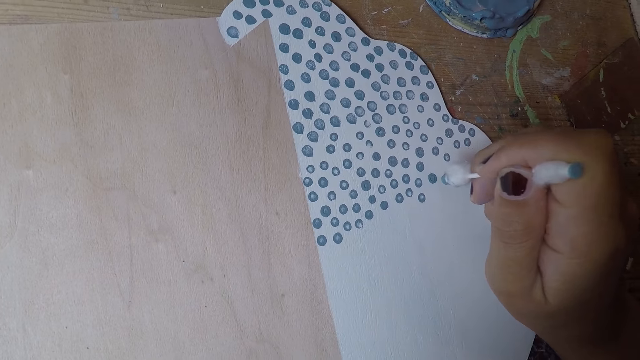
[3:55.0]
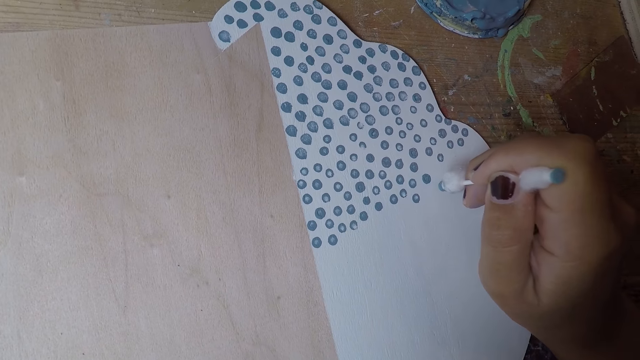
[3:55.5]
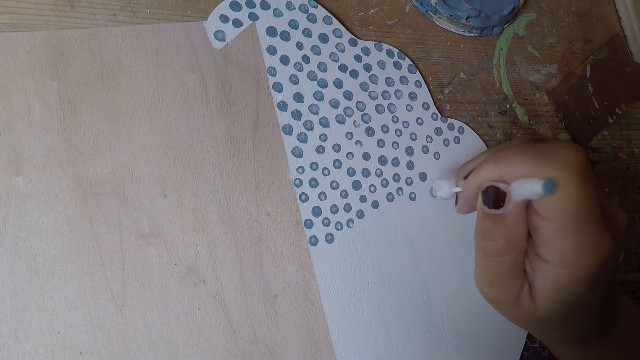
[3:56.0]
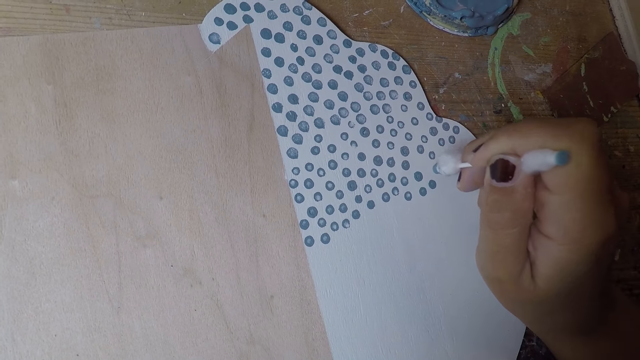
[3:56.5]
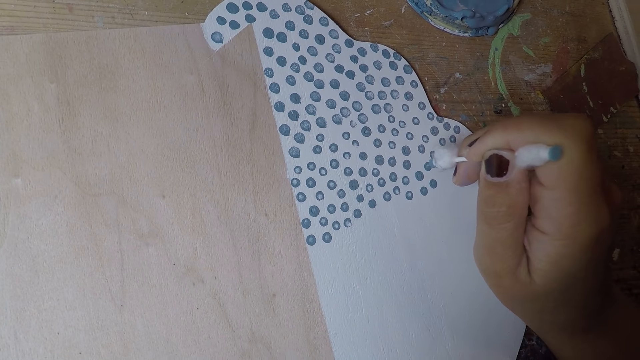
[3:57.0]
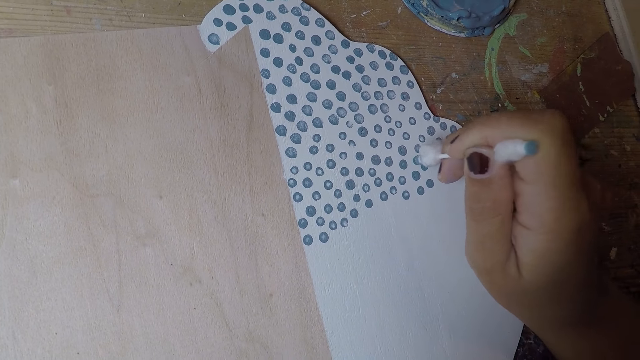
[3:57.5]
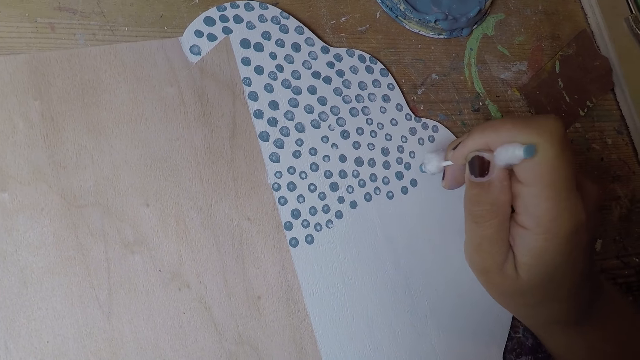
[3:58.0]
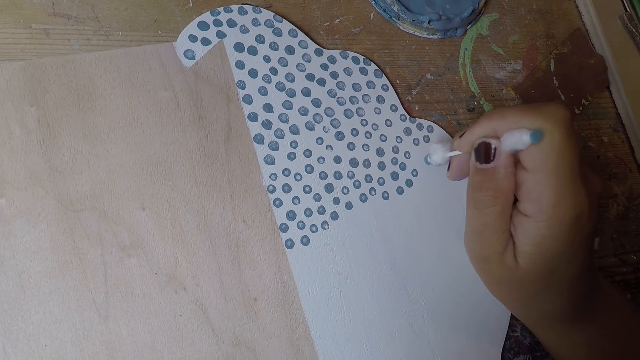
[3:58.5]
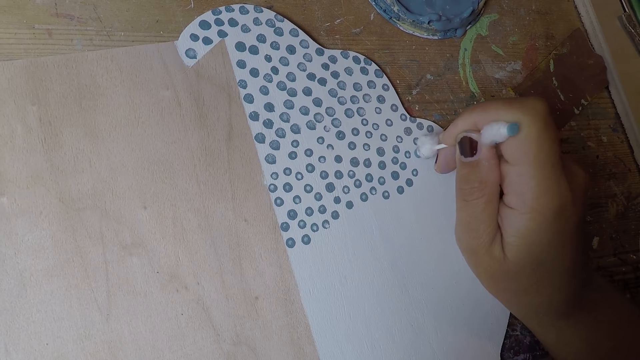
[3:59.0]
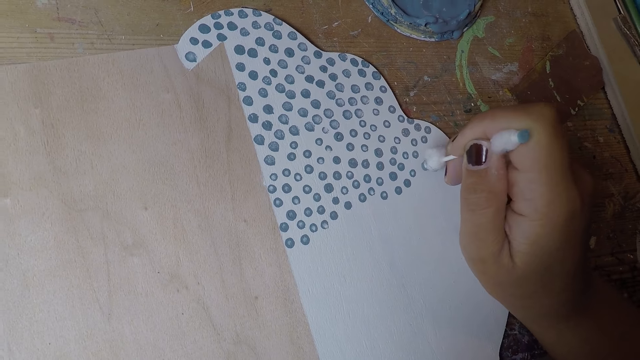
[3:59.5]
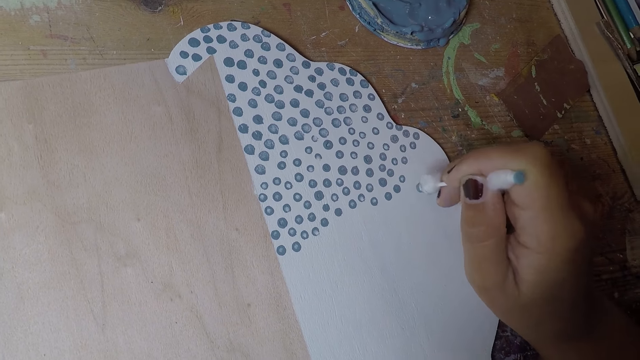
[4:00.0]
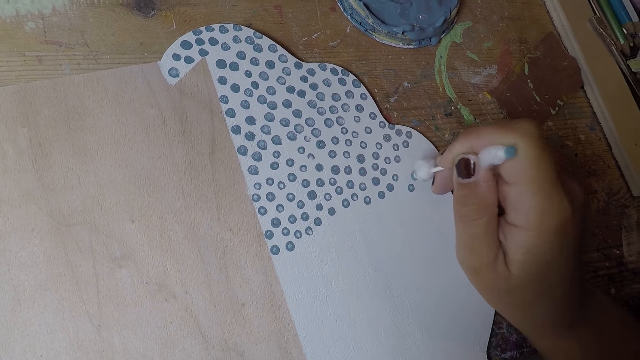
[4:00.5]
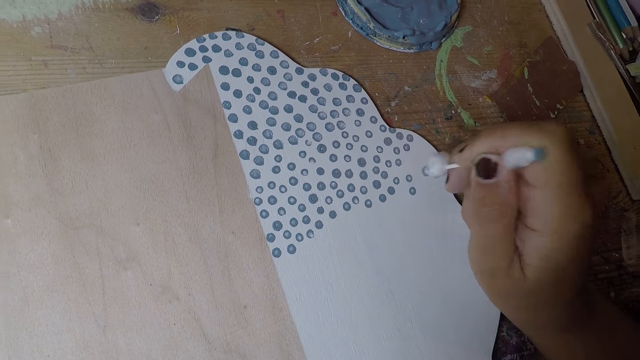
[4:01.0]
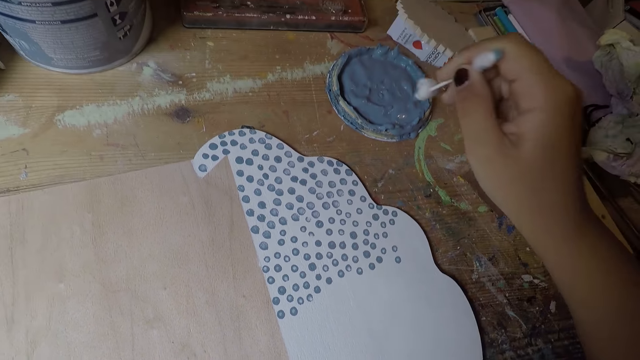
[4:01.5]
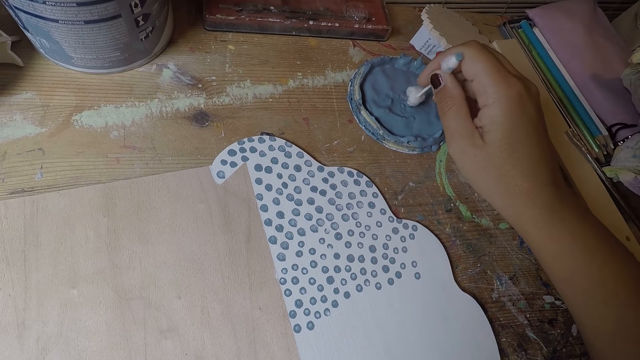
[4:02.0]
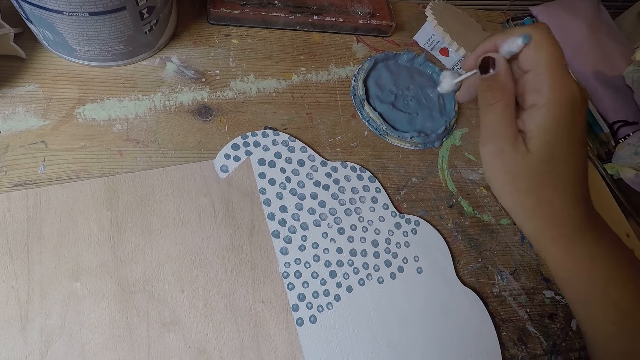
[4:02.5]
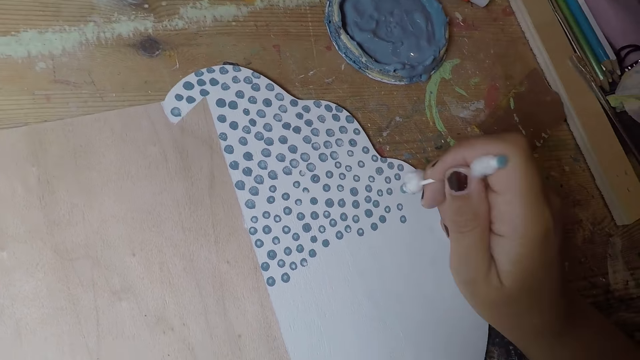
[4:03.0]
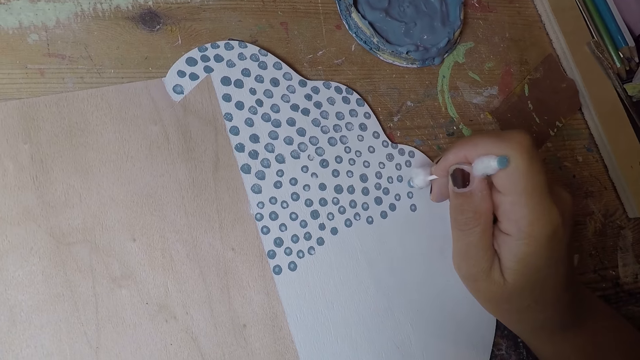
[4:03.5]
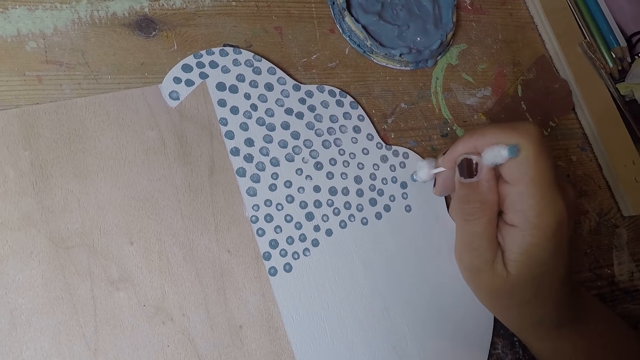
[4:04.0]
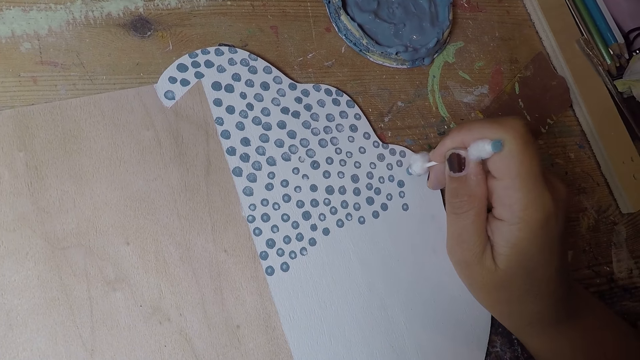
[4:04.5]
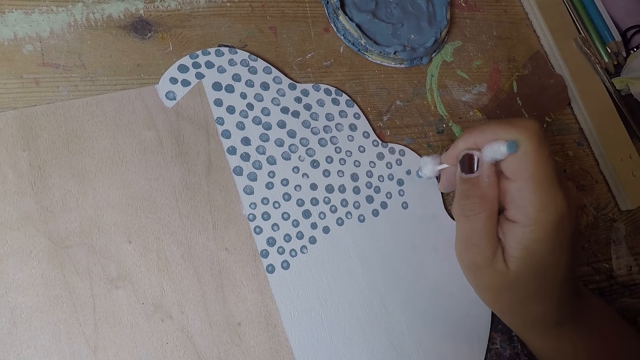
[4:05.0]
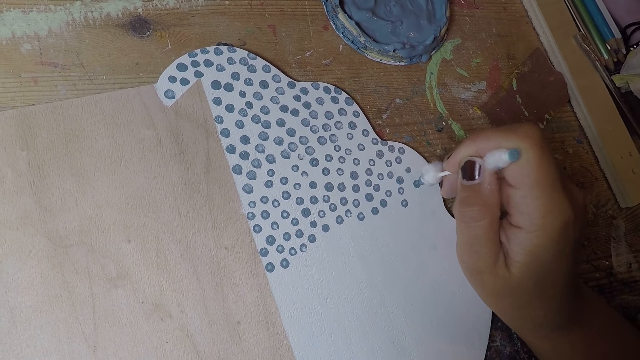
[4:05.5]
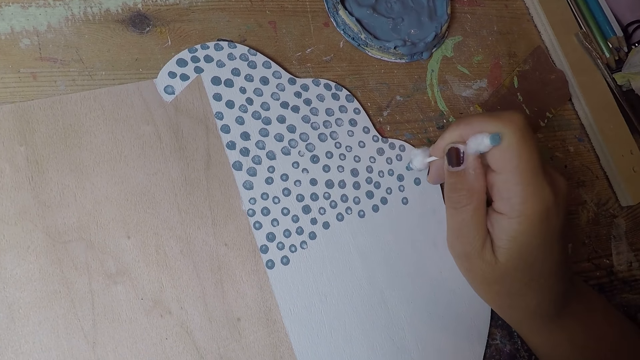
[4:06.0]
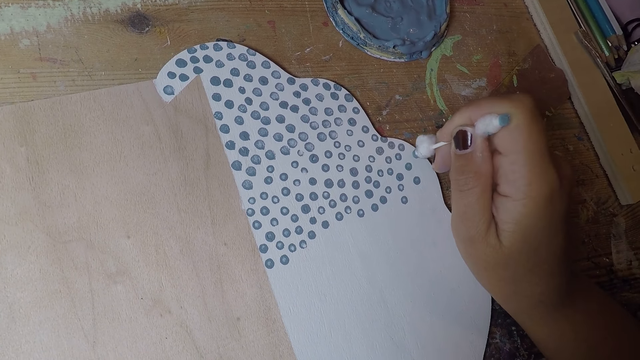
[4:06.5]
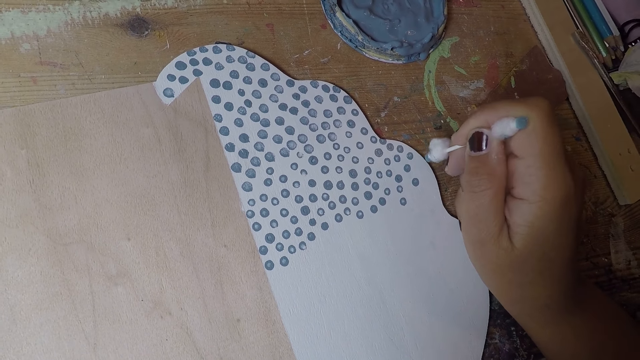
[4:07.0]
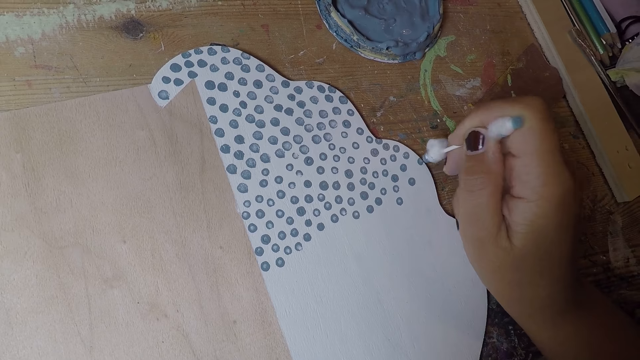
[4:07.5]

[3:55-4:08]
The camera wearer paints on the paper. He takes paint on the paint cover with the cotton bud in his right hand. He puts dots on the white paper board with the cotton bud in his right hand.

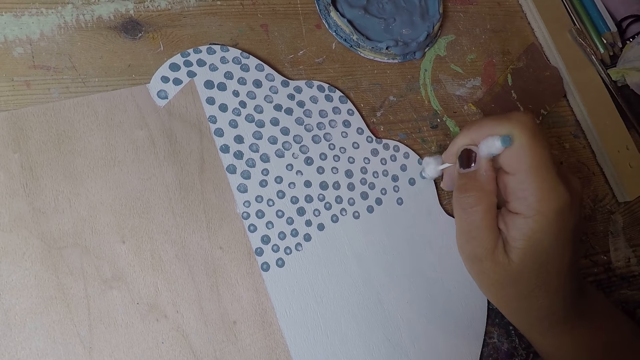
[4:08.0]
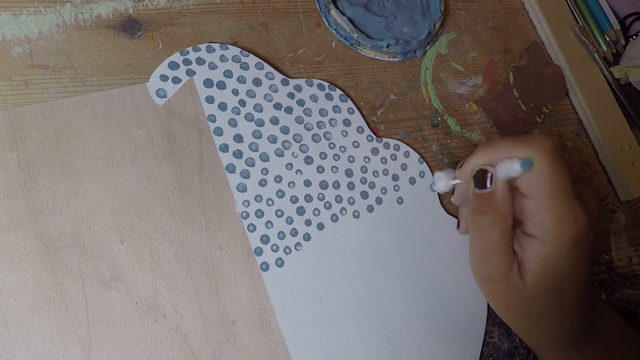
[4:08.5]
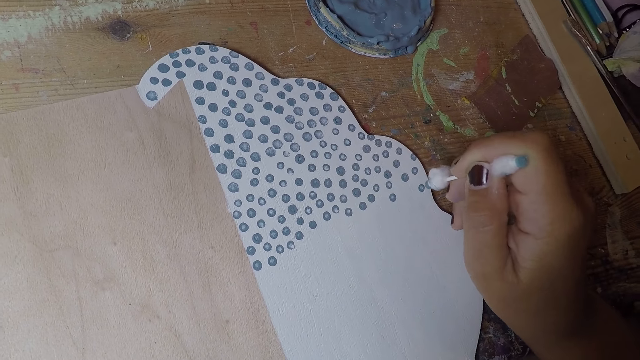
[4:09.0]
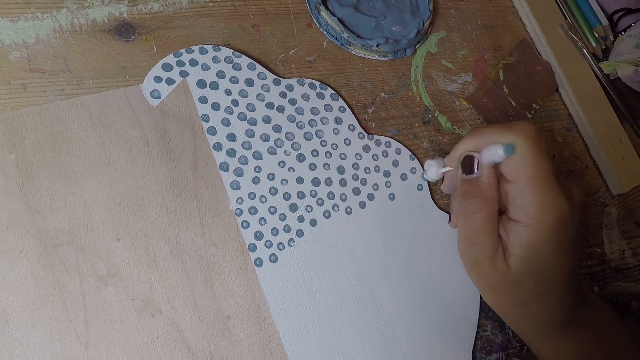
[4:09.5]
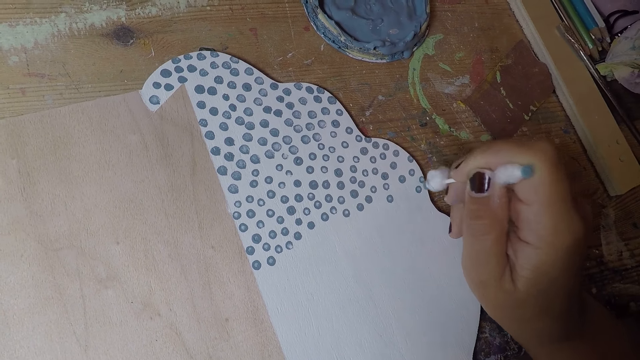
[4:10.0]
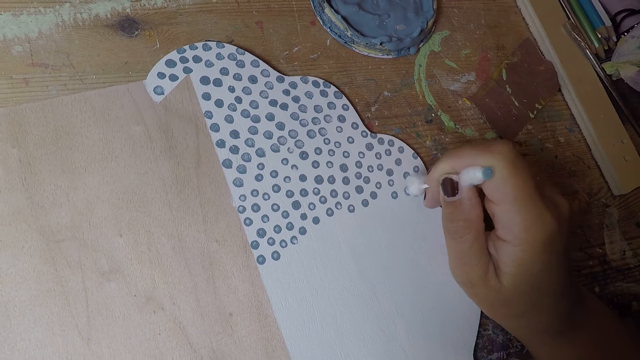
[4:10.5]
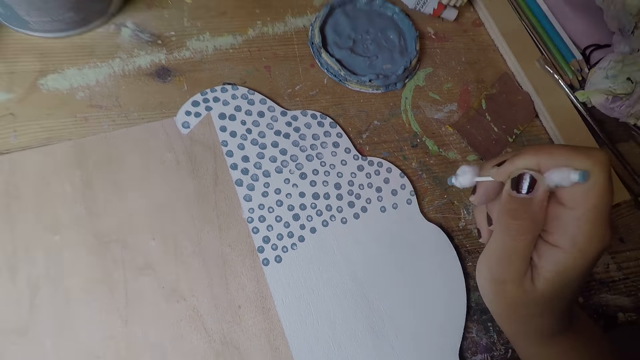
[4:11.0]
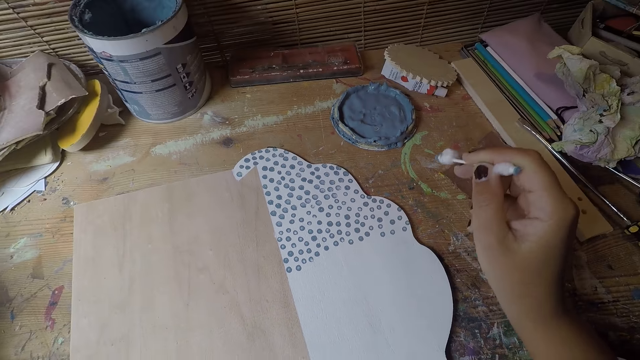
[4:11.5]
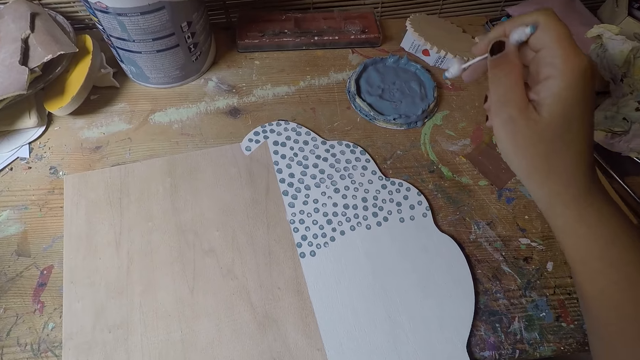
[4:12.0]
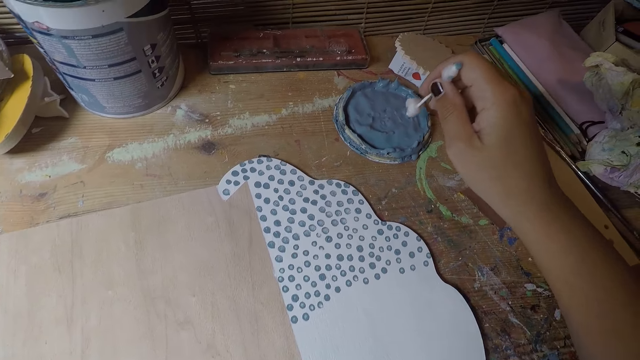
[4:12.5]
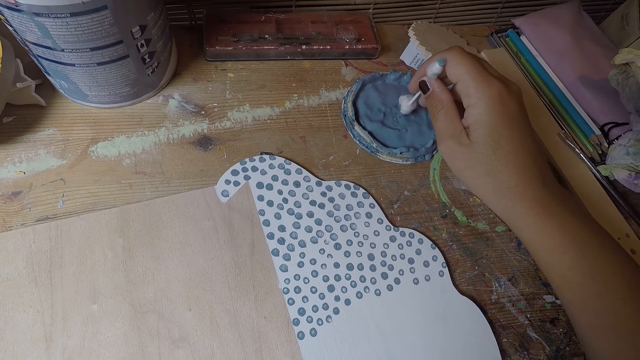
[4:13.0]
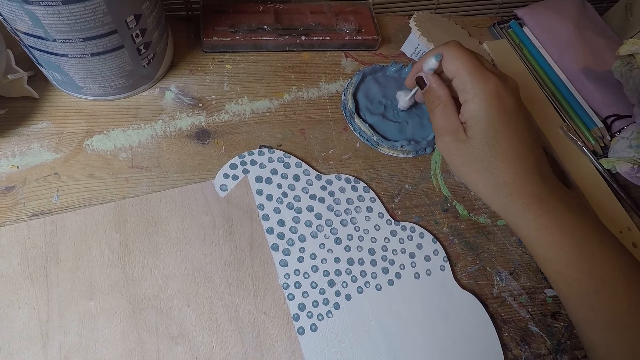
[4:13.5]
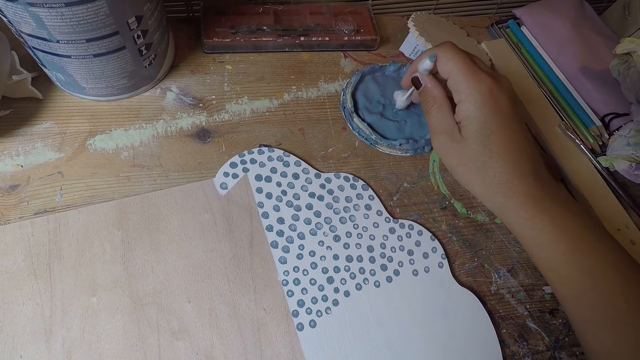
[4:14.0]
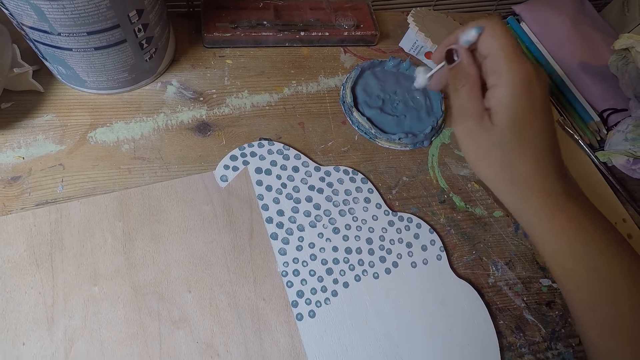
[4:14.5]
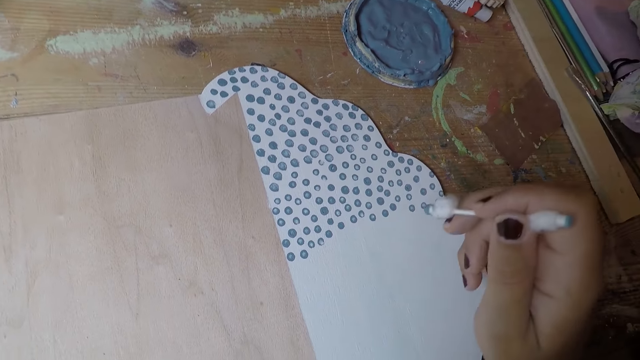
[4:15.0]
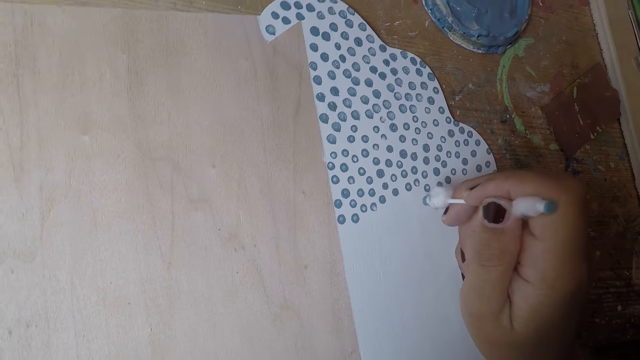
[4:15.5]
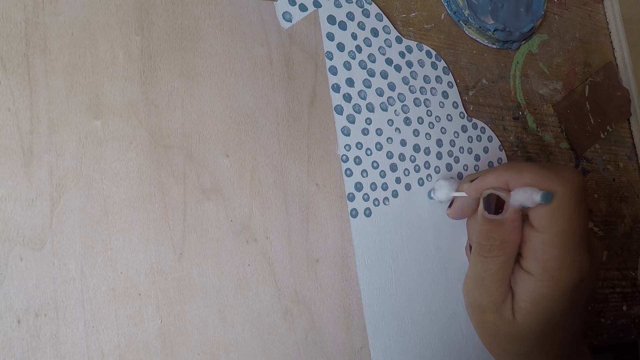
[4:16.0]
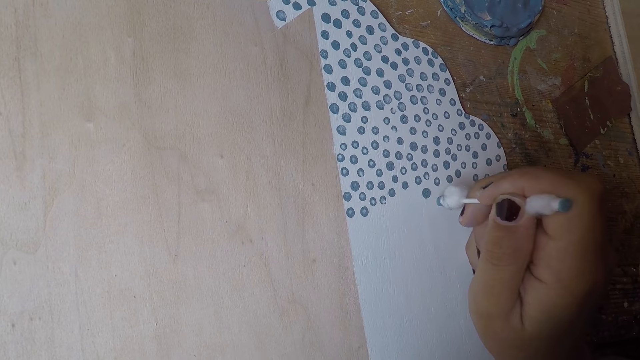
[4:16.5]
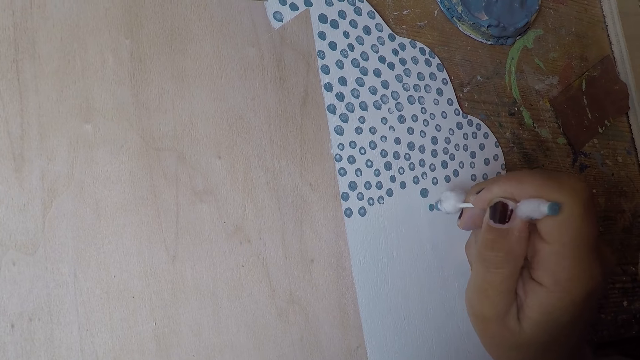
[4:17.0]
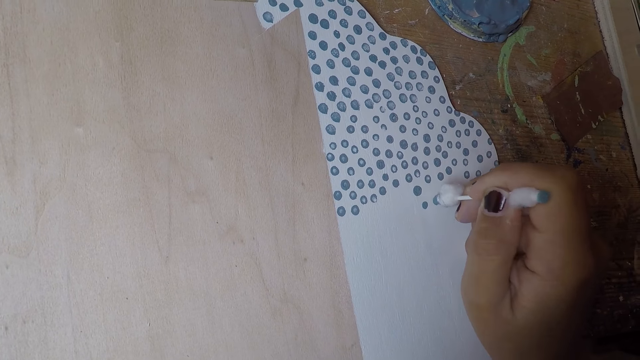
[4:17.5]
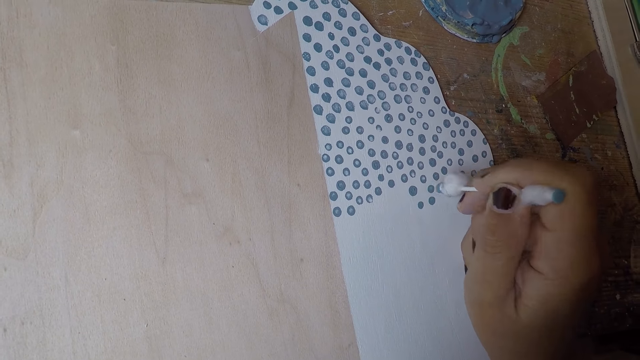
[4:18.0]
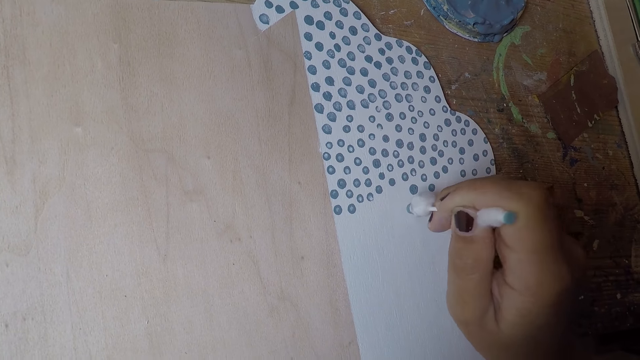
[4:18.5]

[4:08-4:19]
The camera wearer takes paint on the paint cover with the cotton bud in his right hand. He puts dots on the white paper board with the cotton bud in his right hand.
